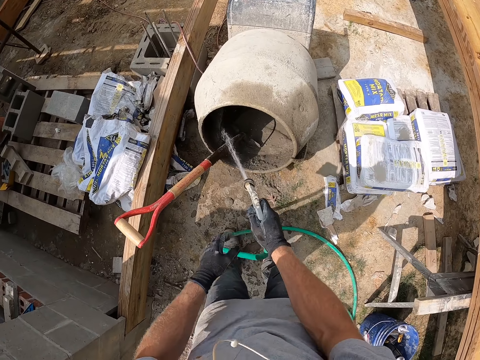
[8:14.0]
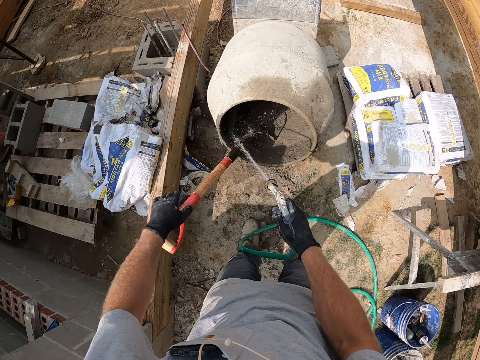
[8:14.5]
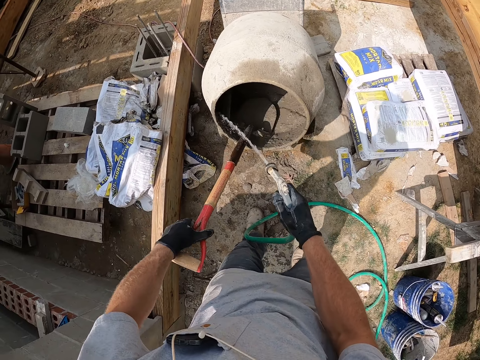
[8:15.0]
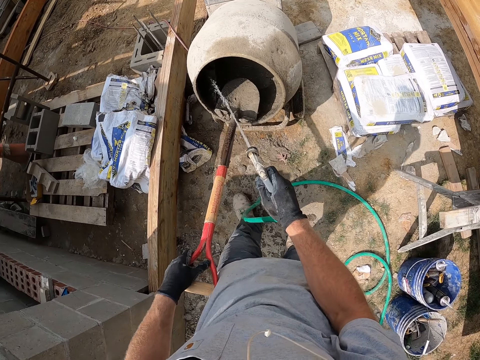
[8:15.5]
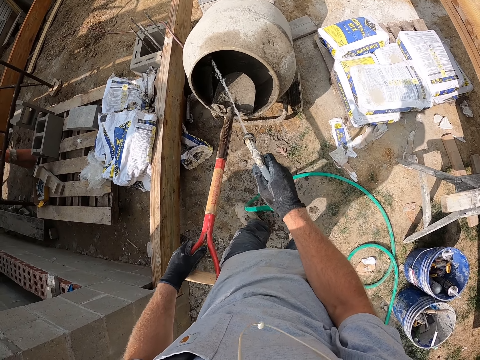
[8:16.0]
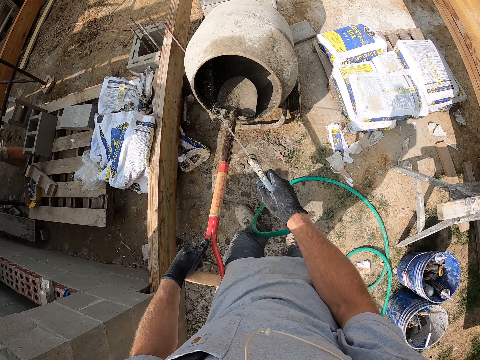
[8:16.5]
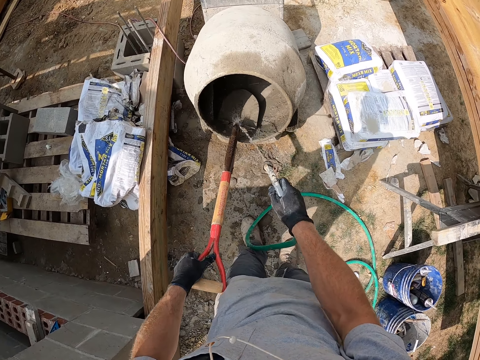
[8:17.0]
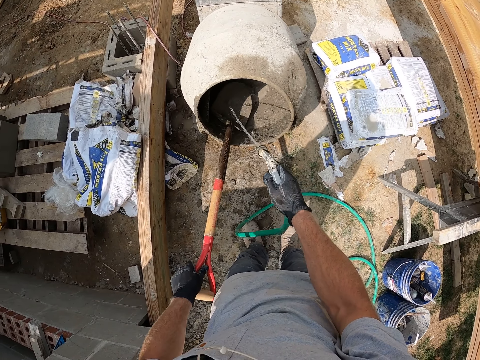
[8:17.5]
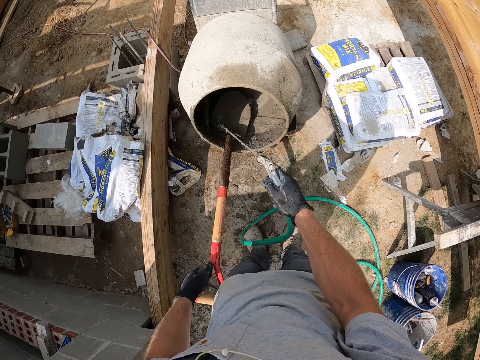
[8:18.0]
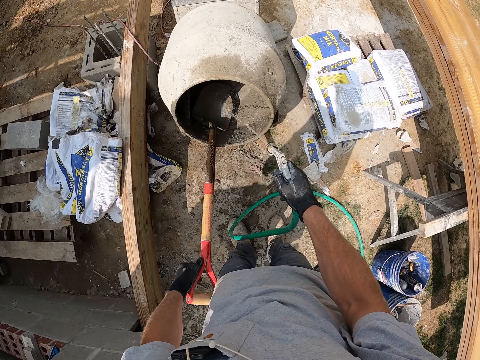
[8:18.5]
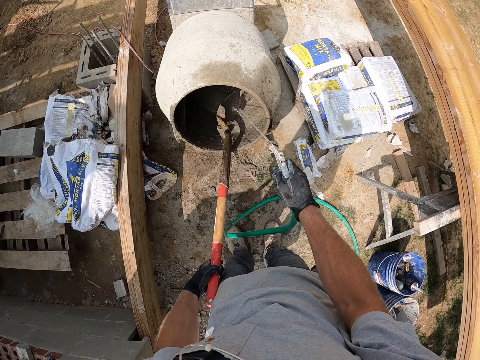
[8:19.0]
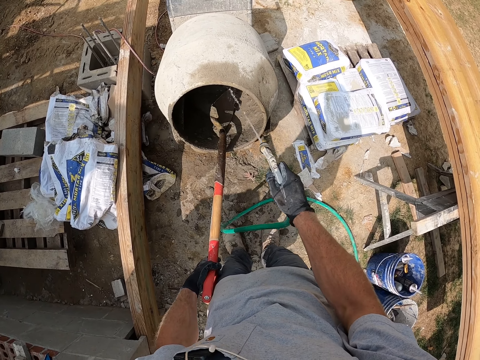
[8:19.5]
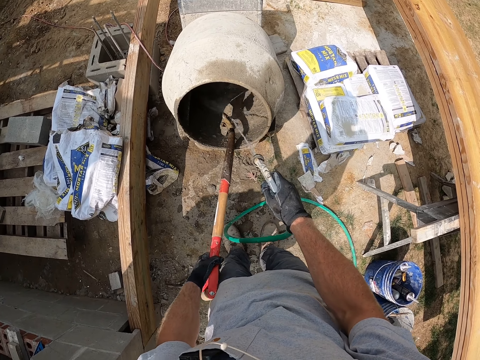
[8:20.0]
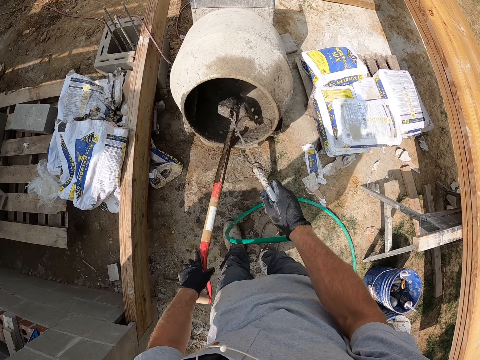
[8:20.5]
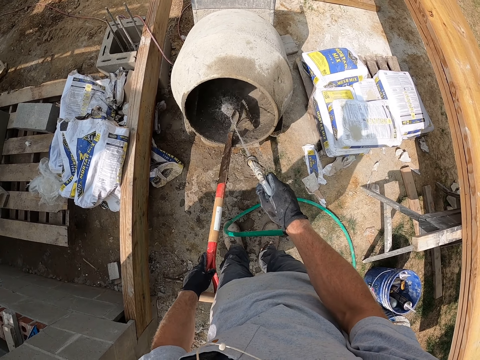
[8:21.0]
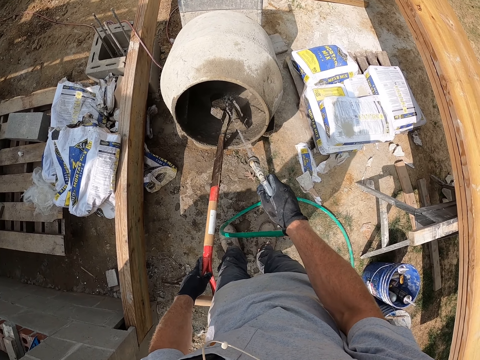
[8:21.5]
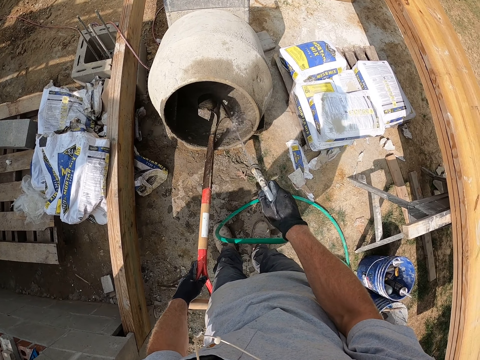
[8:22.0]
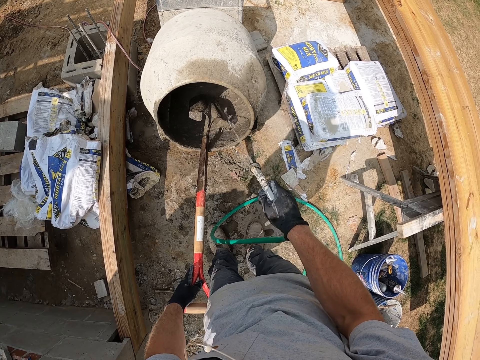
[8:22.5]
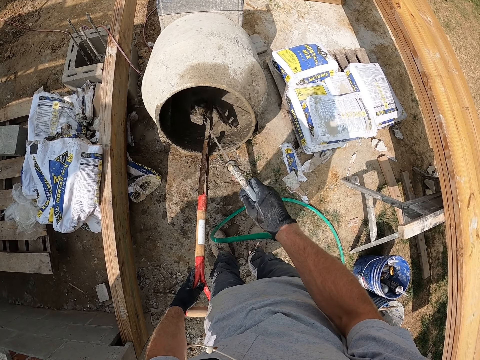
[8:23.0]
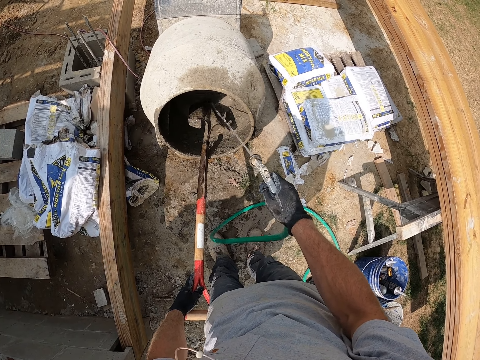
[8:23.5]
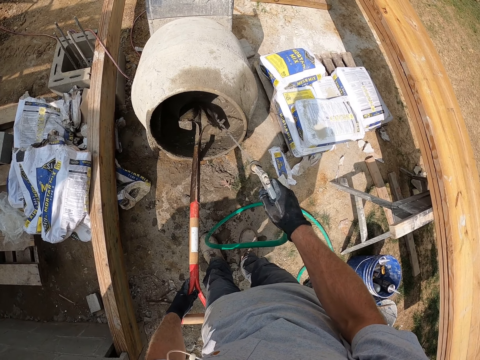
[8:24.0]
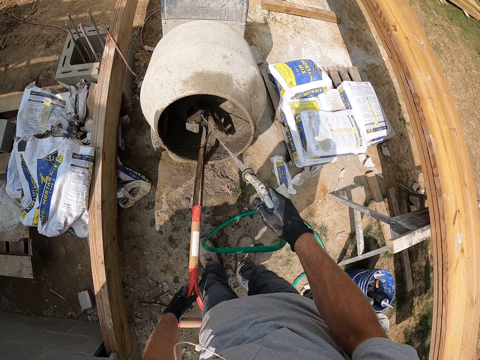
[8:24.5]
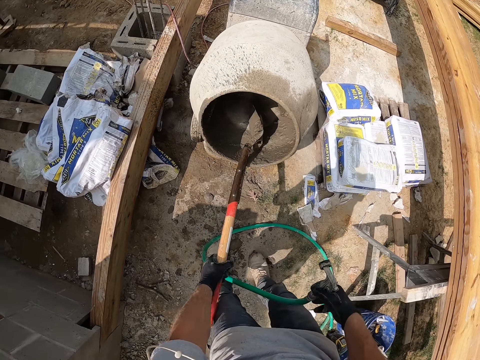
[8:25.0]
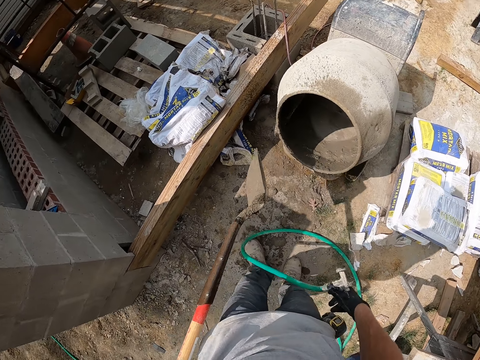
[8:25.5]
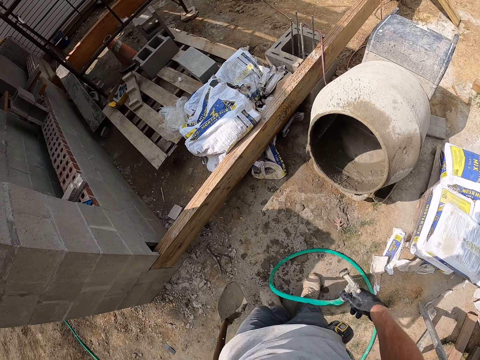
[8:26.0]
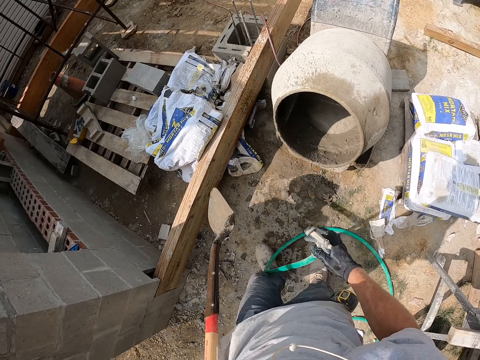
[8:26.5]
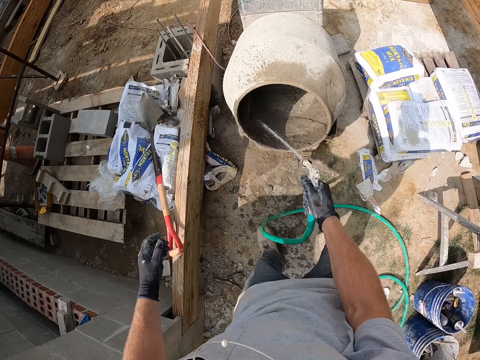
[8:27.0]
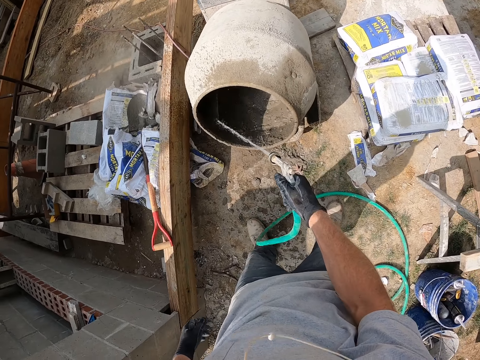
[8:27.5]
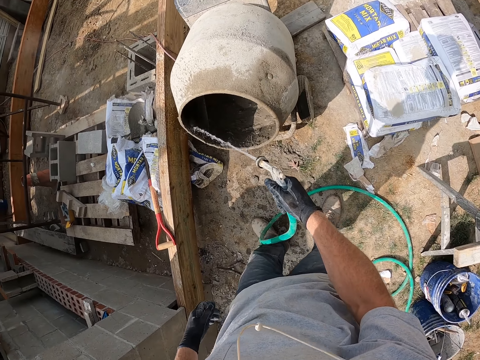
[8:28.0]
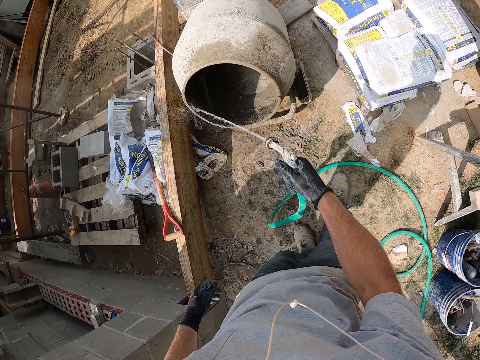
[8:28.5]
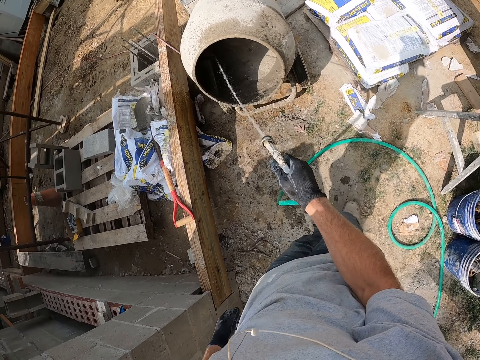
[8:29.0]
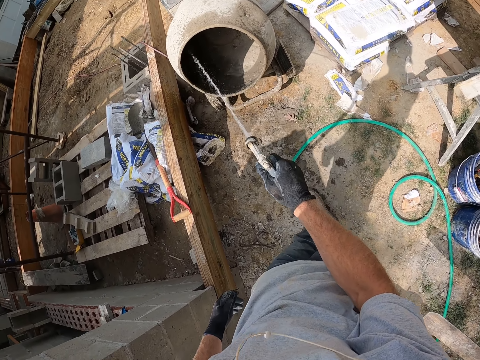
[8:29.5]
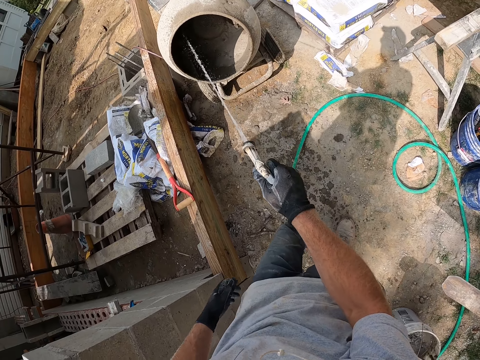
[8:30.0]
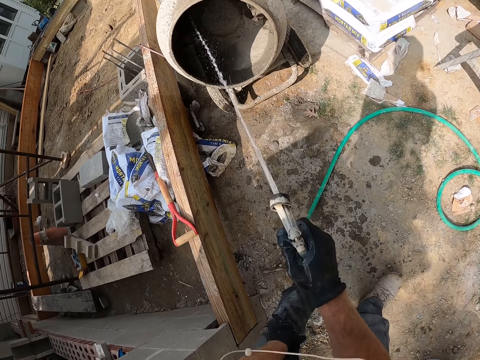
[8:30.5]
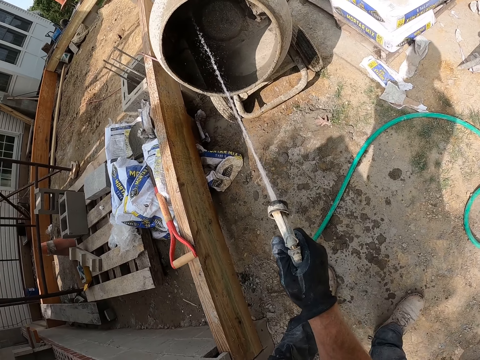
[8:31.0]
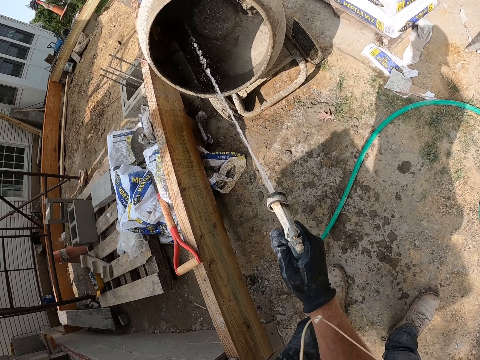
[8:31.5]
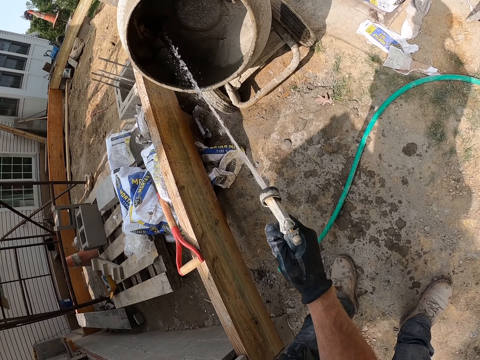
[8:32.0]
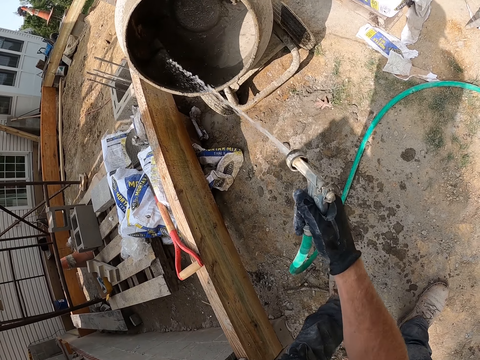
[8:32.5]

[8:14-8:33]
The camera wearer puts water in the cement mixer. They hold the shovel or spade. They wash the shovel using the hose pipe in the cement mixer. They turn the spade. They remove the shovel in the cement mixer. They throw the shovel on the ground. They put water in the cement mixer using the hose pipe.

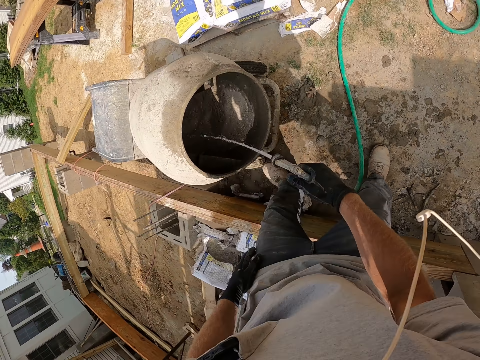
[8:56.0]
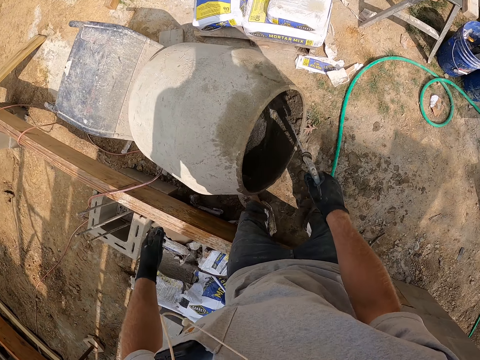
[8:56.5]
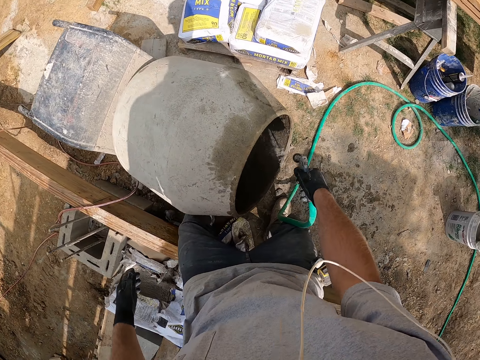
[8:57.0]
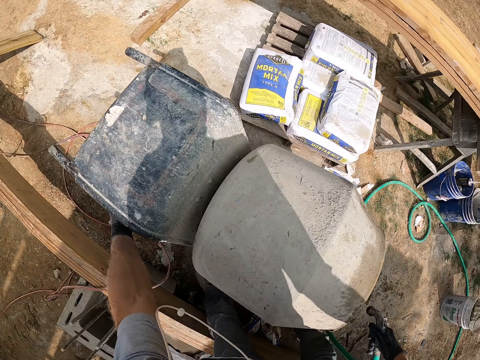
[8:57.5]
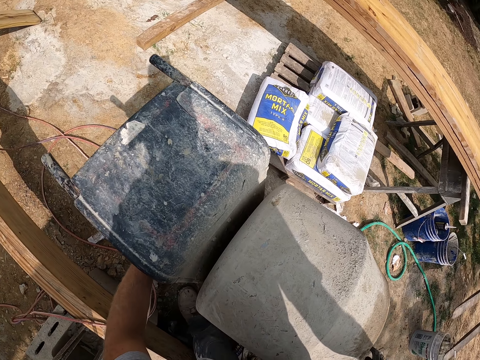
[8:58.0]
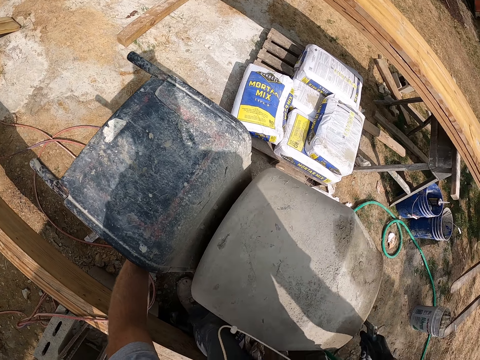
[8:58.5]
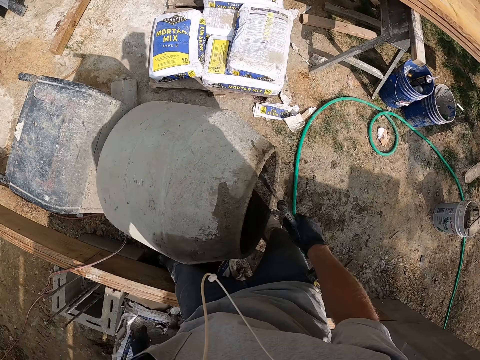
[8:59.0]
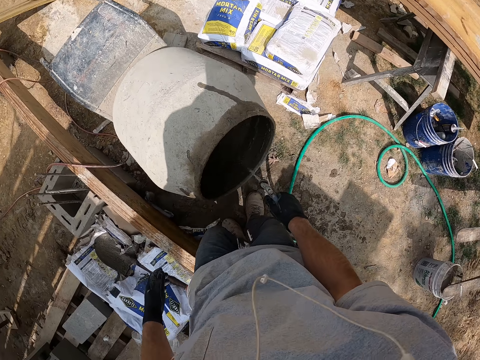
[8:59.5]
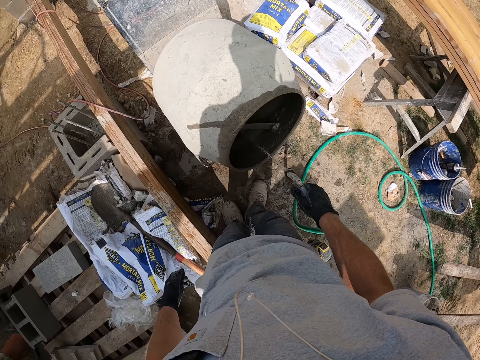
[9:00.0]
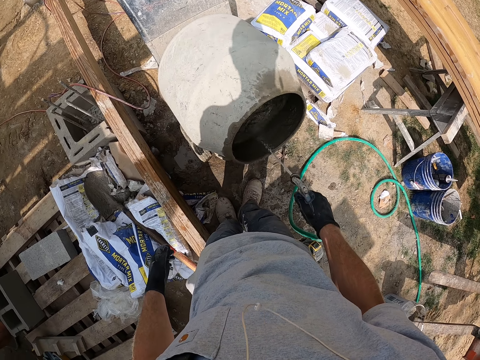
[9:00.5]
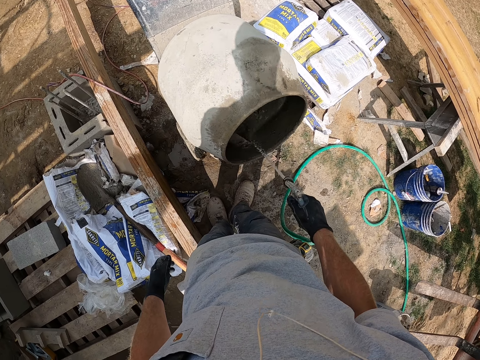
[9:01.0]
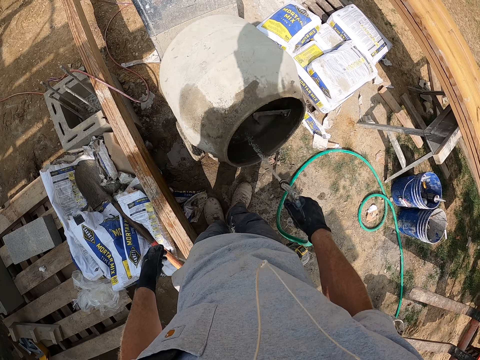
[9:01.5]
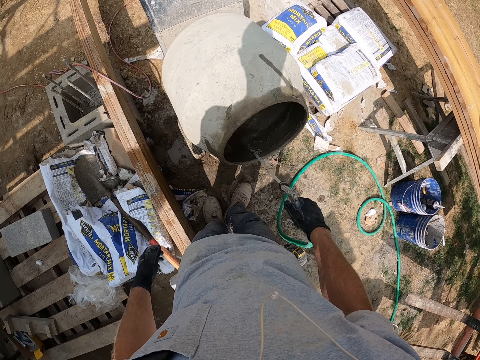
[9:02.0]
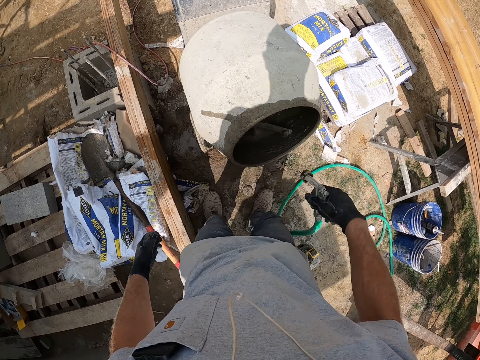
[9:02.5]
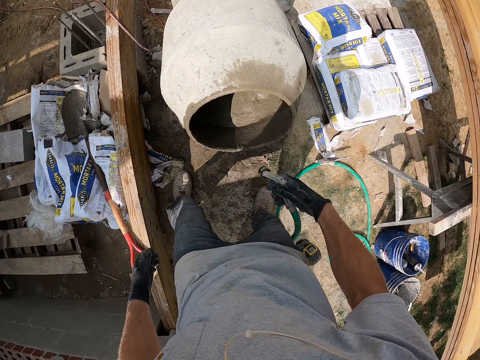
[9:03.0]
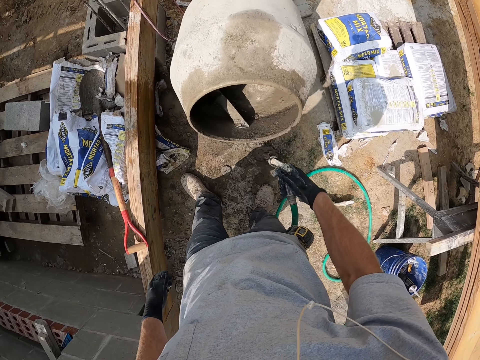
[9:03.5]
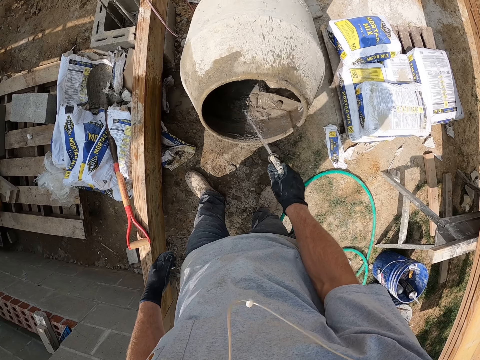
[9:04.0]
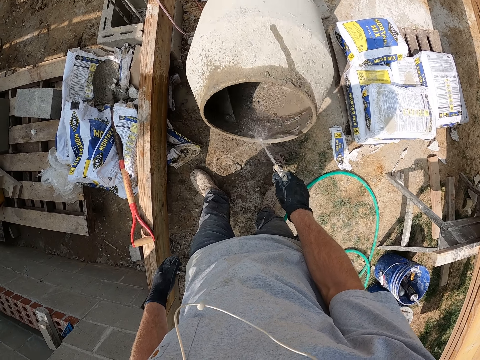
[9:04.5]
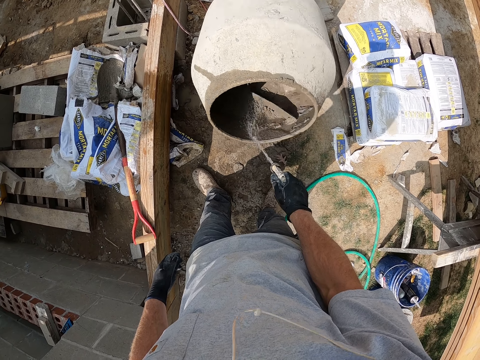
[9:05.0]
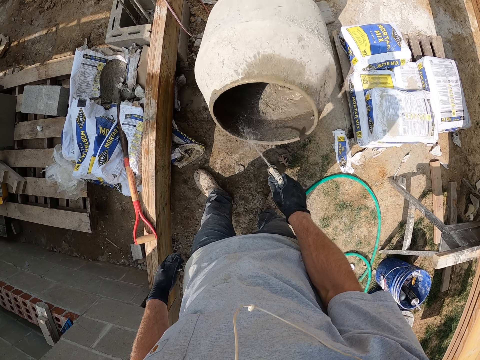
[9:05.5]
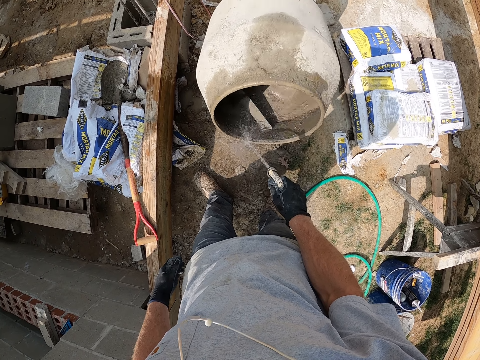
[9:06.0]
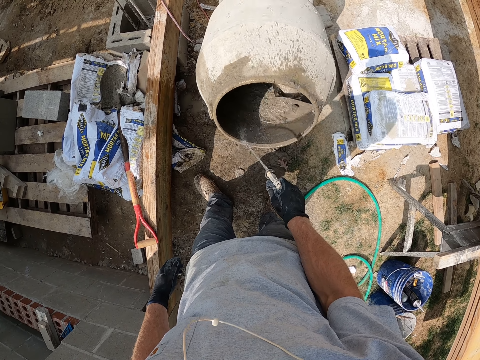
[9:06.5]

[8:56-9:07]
The camera wearer presses a button on the cement mixer. They put water in the cement mixer using the hose pipe.
